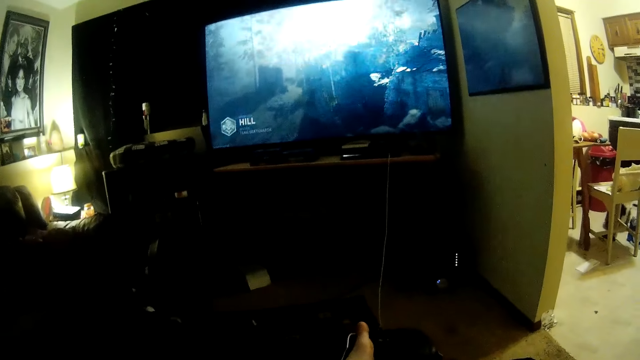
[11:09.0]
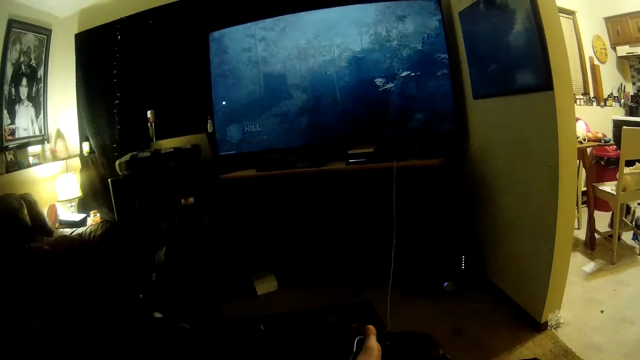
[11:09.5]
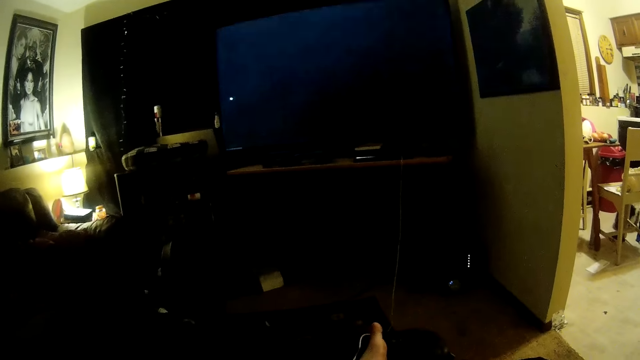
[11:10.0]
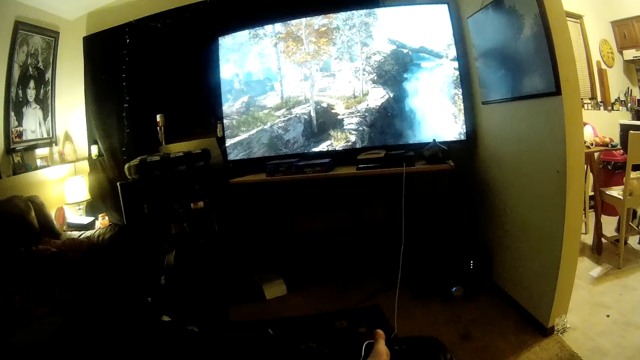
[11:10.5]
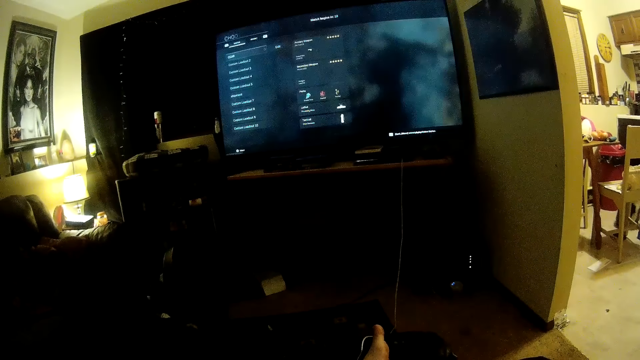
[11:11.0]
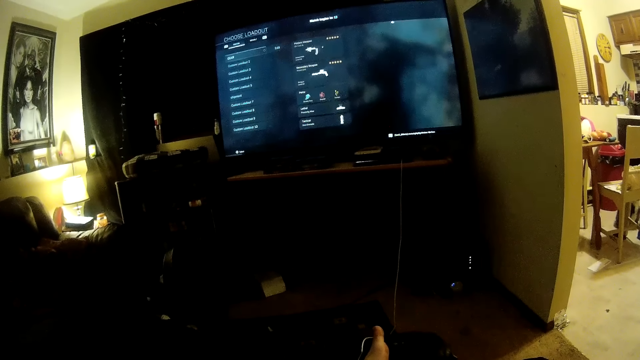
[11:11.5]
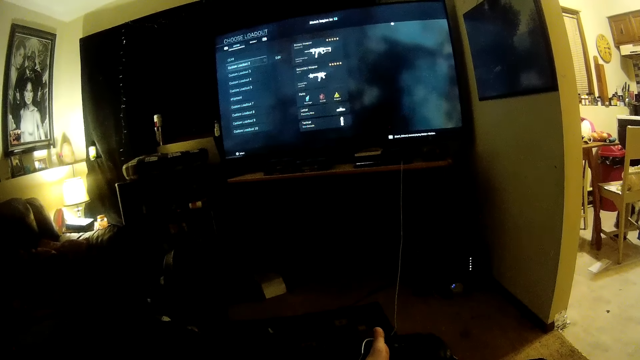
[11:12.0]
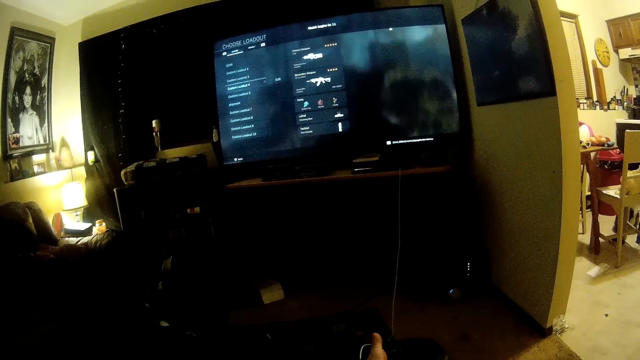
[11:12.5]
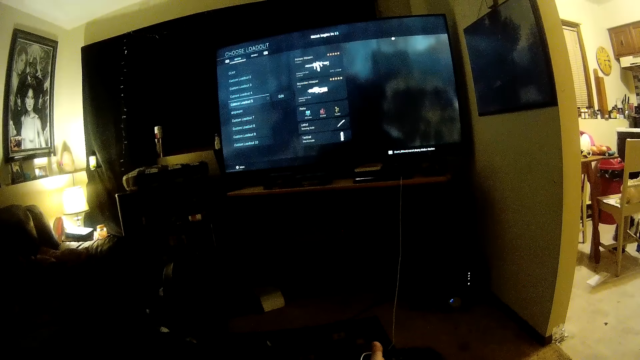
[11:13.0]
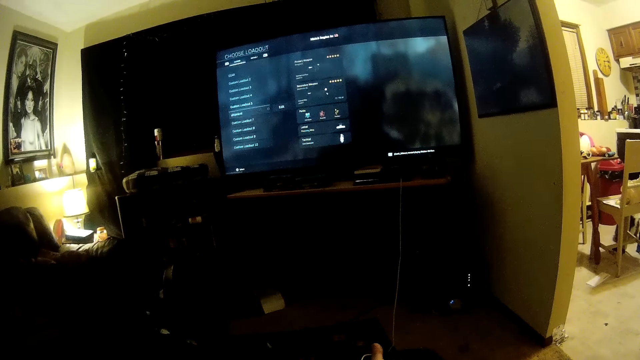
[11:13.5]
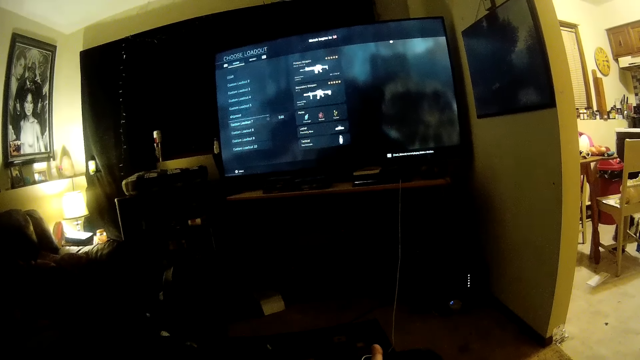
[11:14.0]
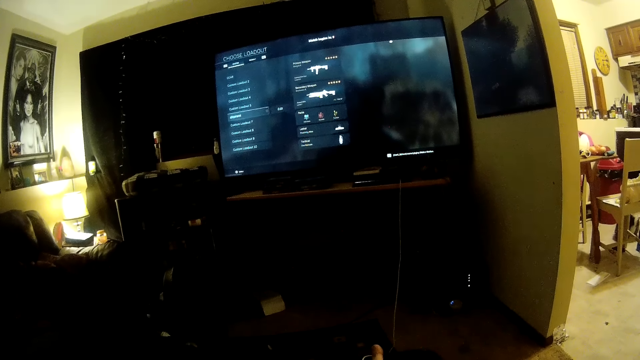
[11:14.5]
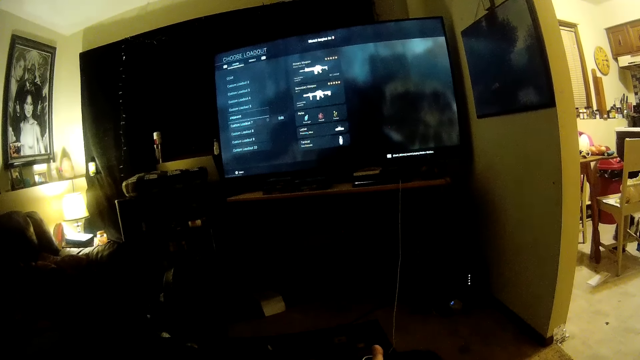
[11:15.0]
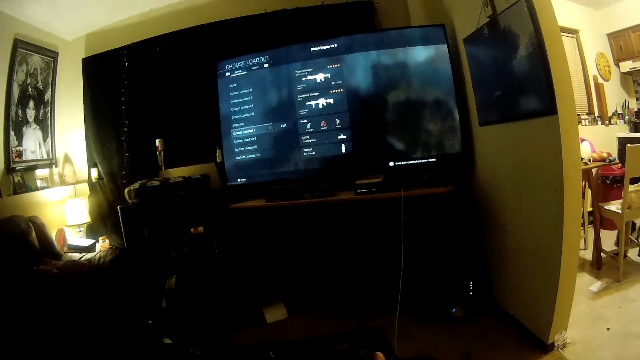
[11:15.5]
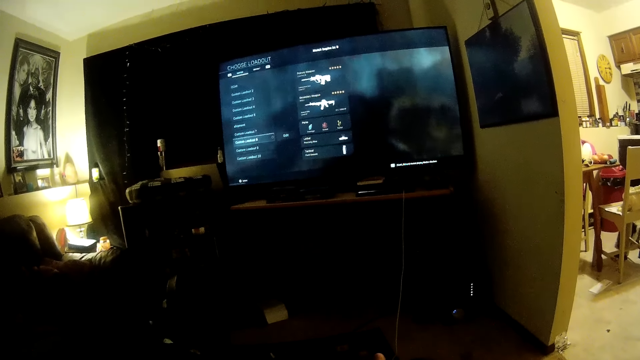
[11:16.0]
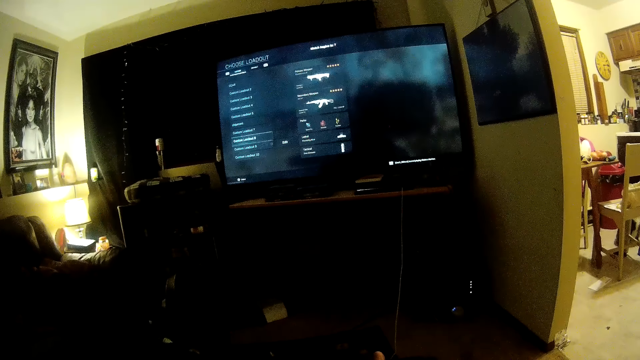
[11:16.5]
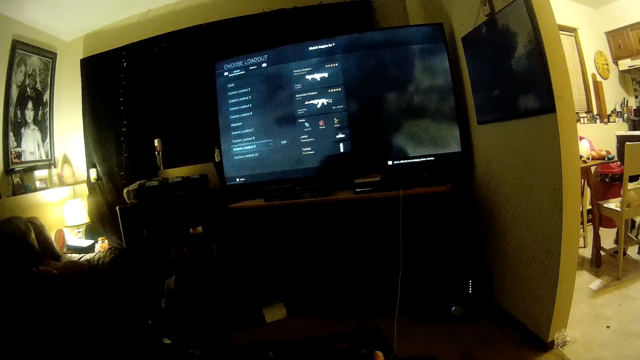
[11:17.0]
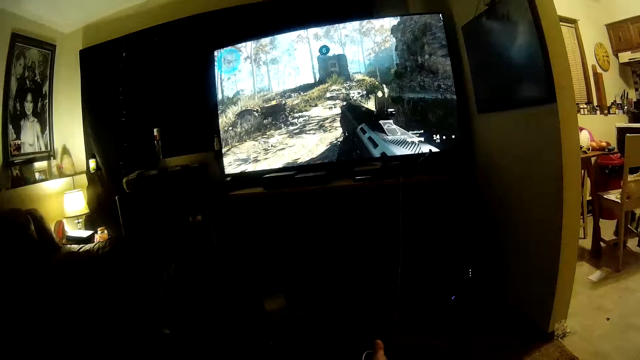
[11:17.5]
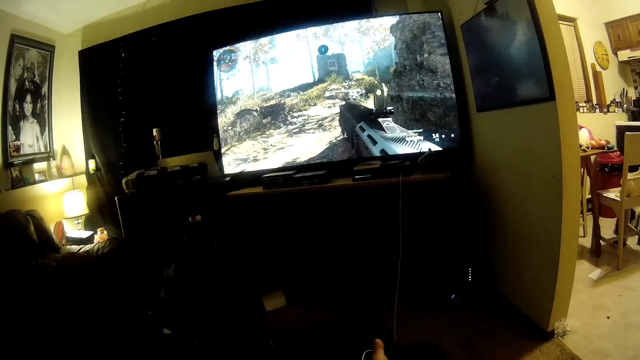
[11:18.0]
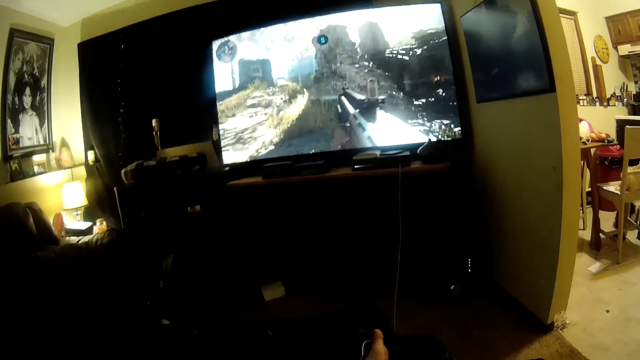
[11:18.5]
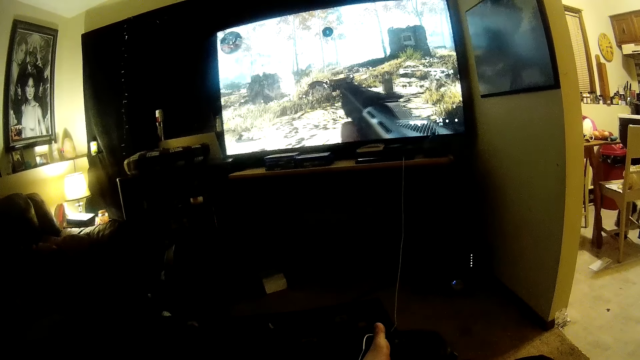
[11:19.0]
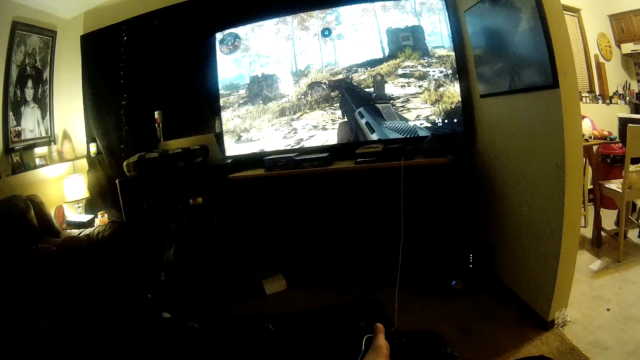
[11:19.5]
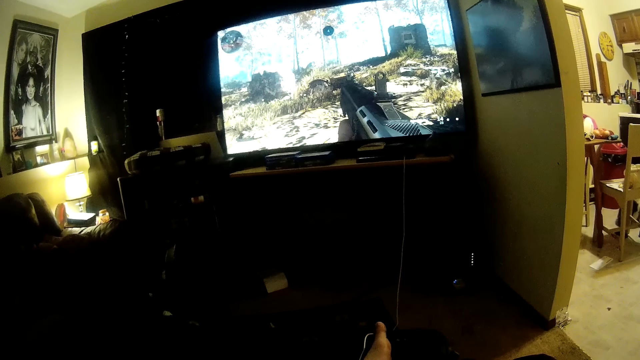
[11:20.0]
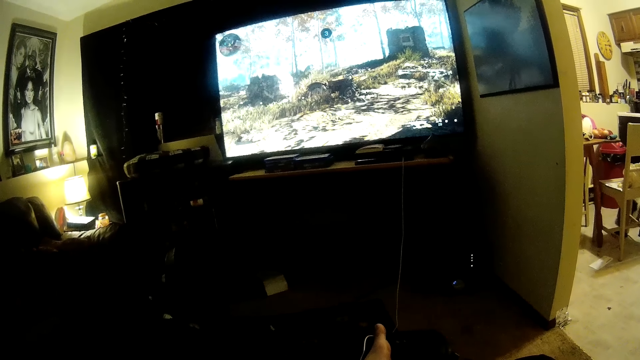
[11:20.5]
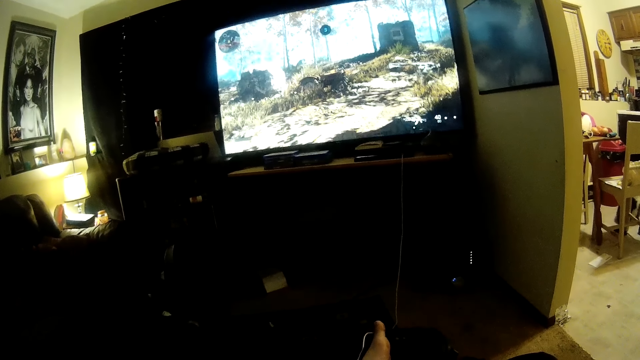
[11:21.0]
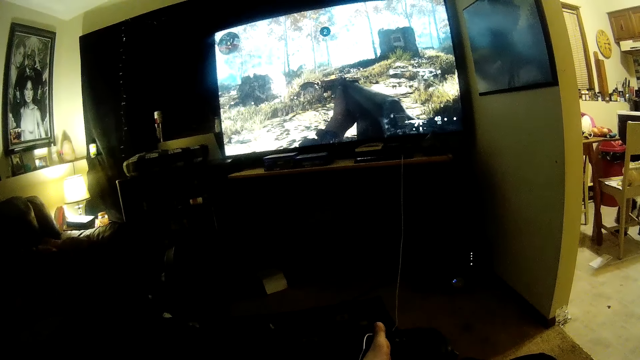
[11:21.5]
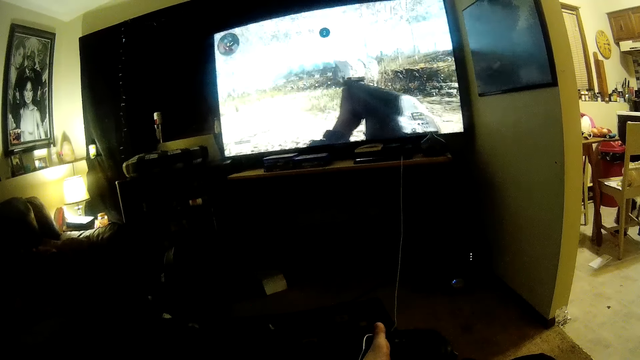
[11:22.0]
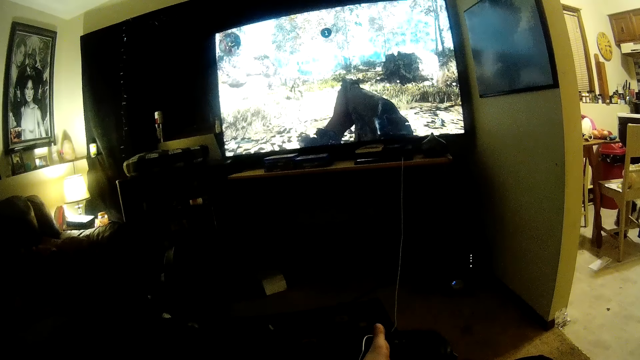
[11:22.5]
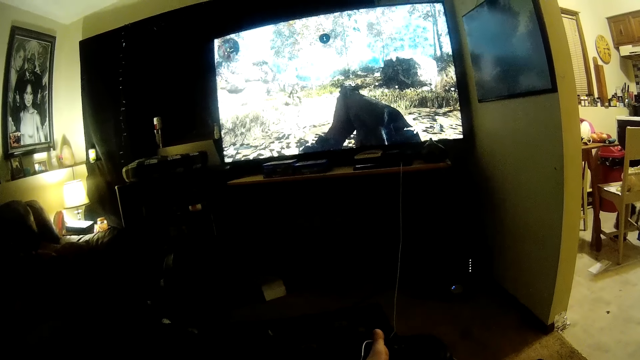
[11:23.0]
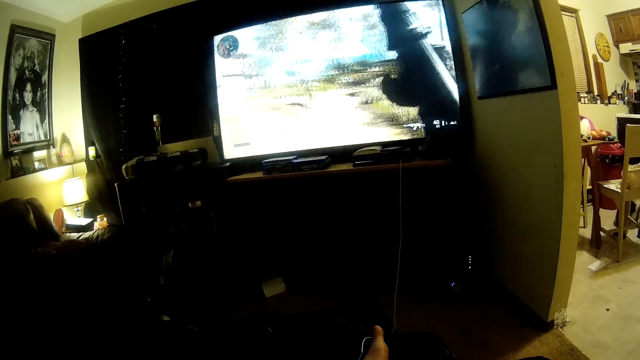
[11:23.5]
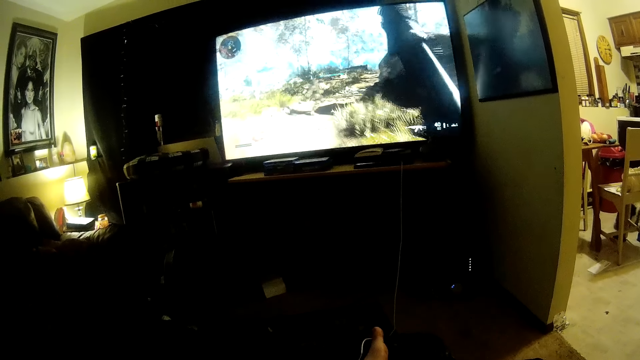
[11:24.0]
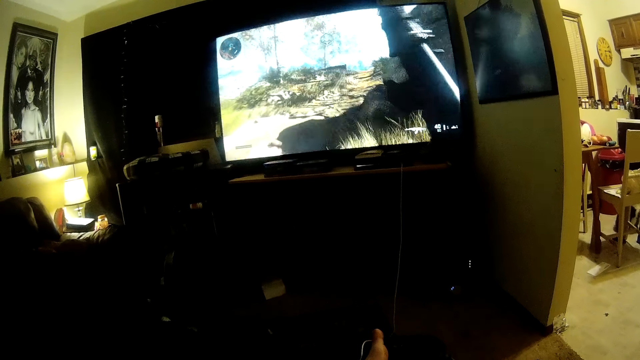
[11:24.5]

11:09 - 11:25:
The camera wearer changes the setting of the video game with the video game controller. They play the video game.

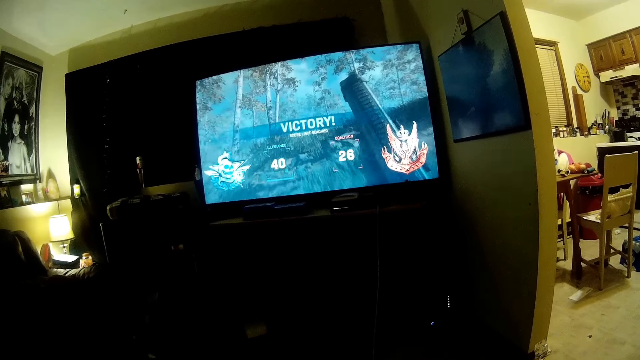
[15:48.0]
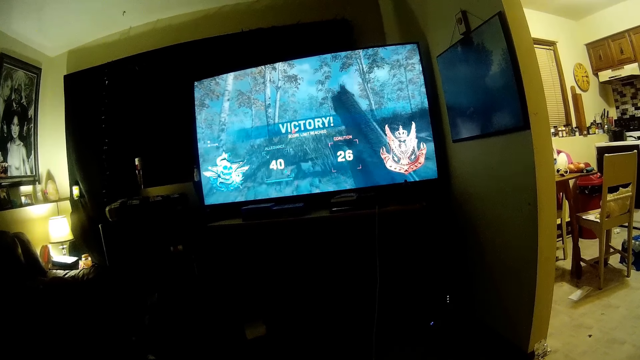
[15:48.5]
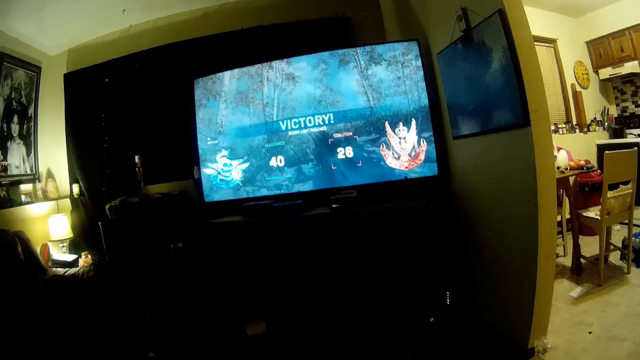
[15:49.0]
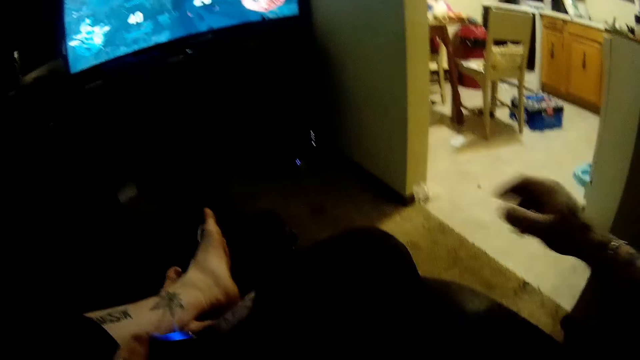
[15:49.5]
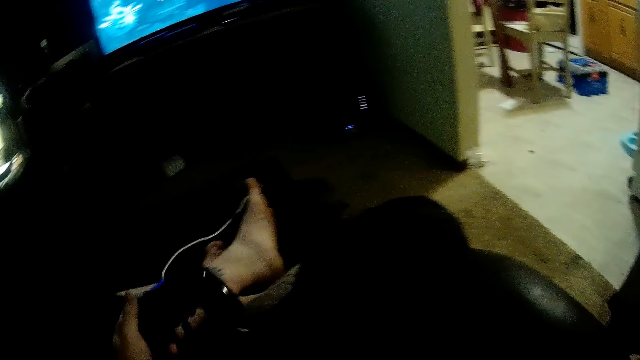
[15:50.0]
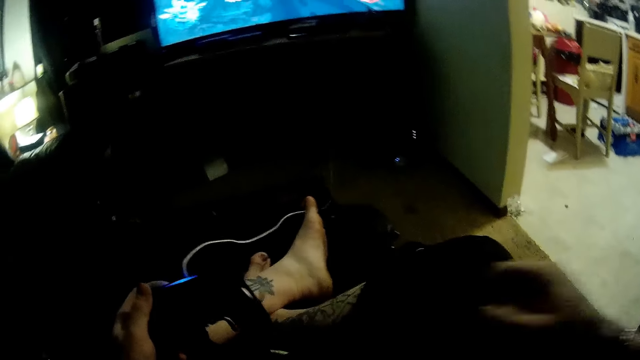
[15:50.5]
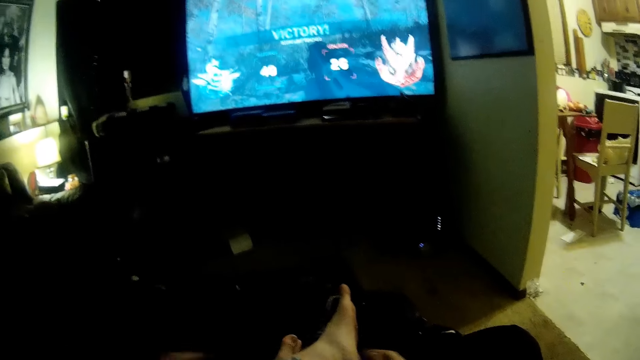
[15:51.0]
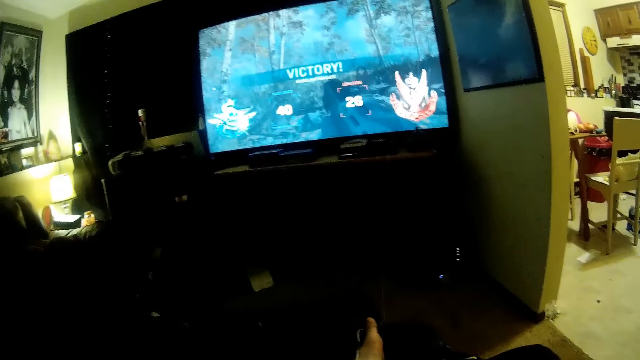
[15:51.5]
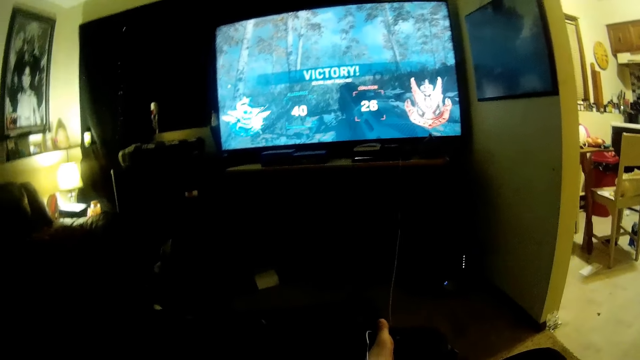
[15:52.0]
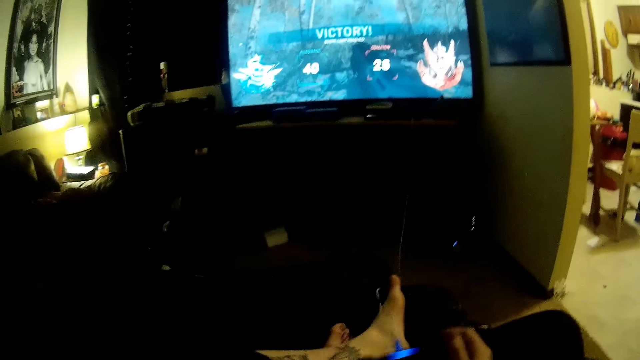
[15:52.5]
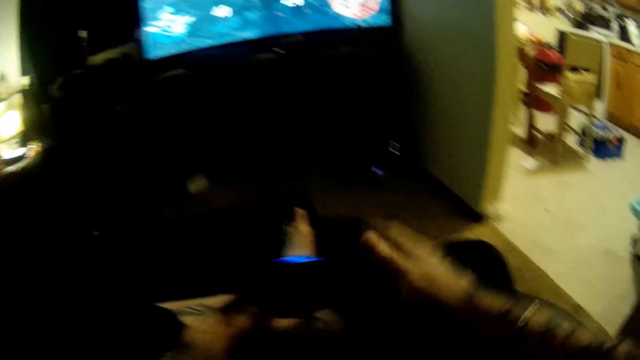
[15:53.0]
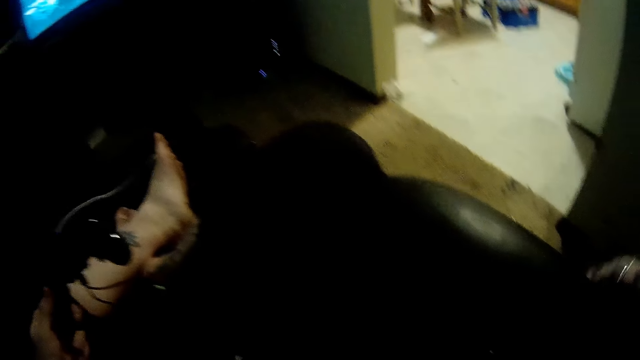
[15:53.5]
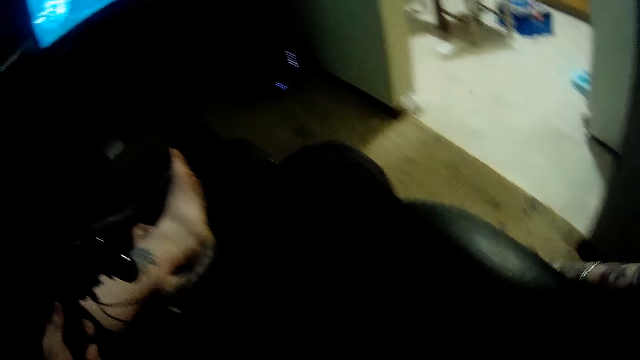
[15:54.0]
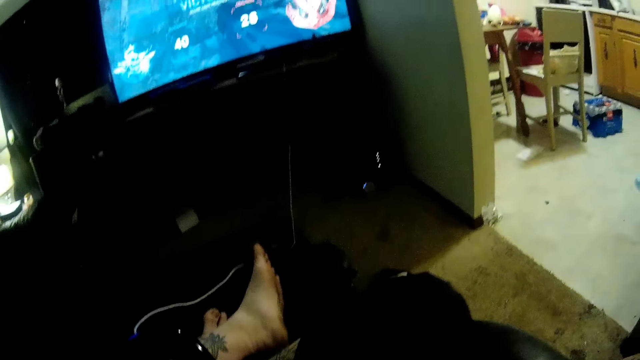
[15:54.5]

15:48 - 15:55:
The camera wearer moves his right hand. He holds a game controller with both hands. He moves his left hand. He holds the game controller with both hands. He picks up a vape pen or glasses from the floor with his right hand.
